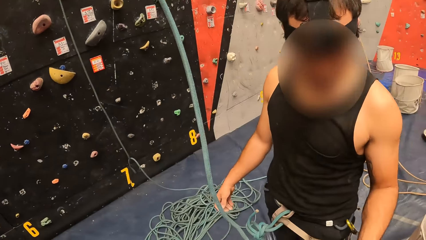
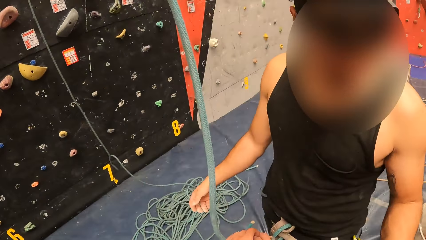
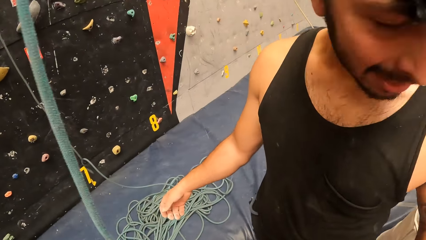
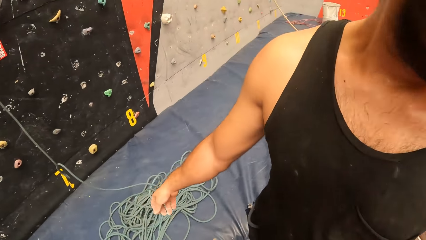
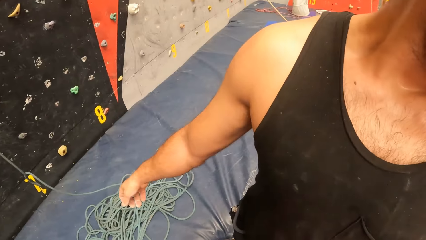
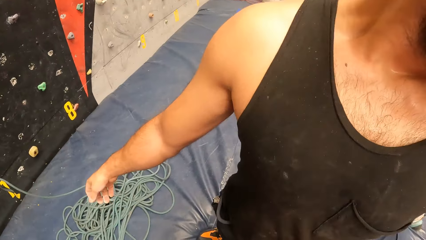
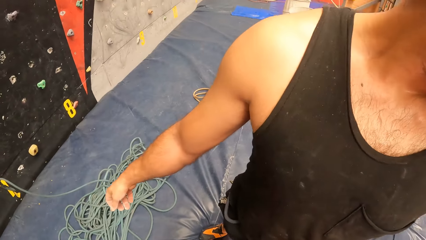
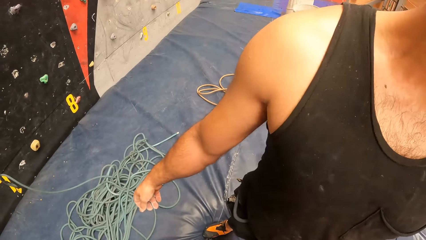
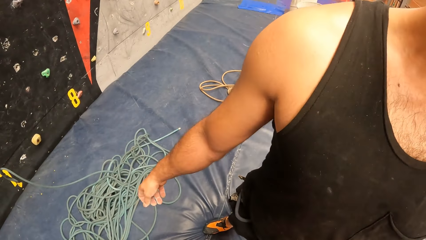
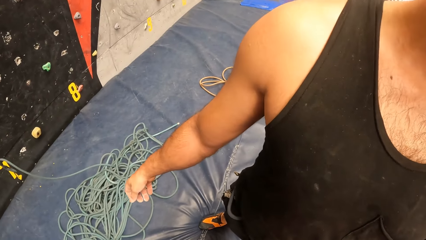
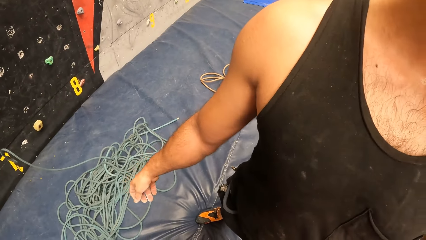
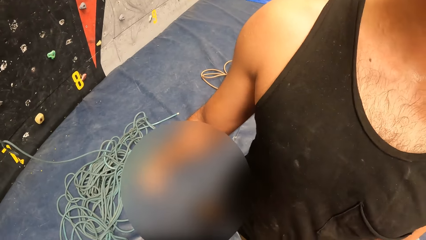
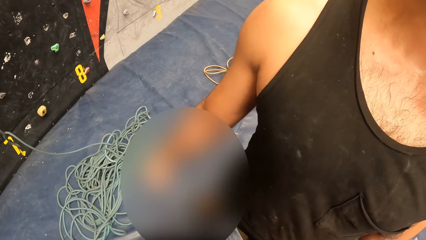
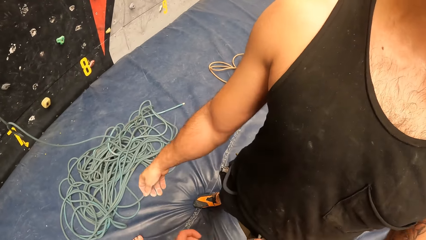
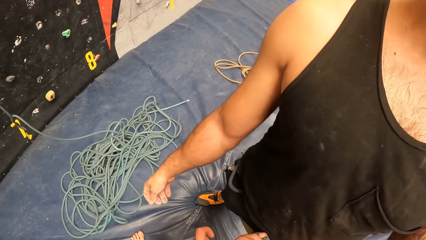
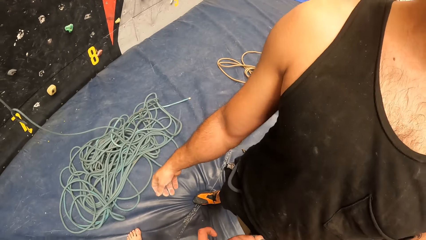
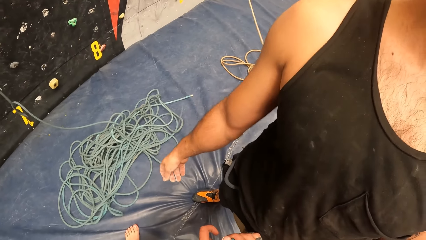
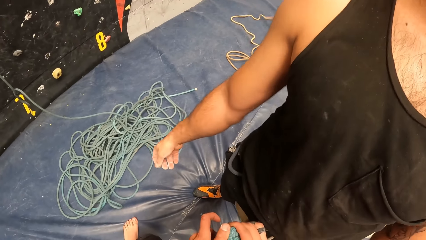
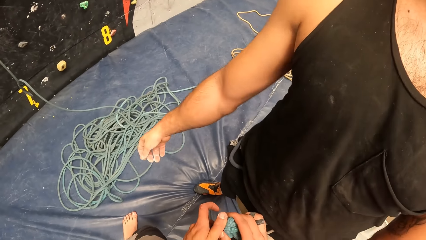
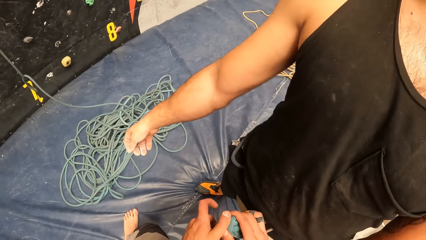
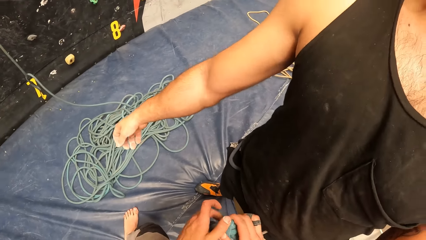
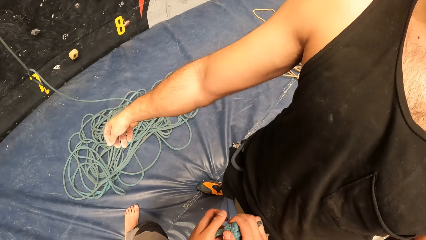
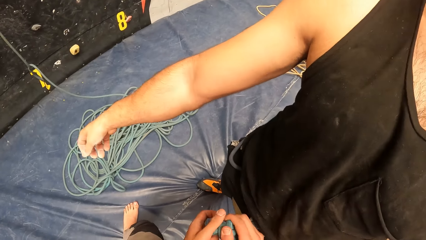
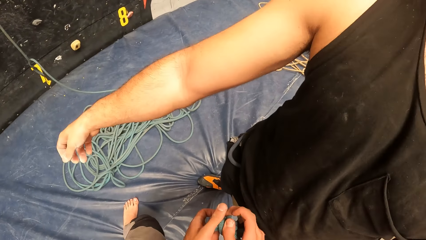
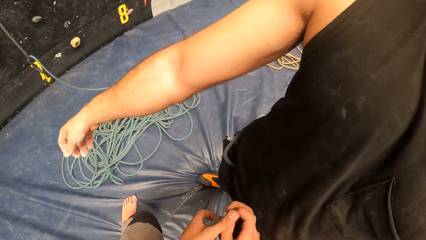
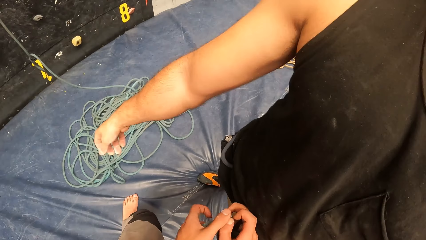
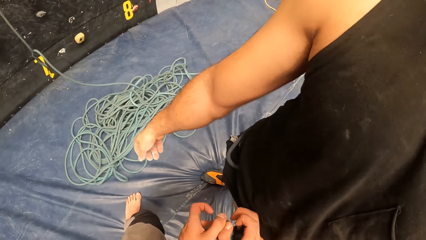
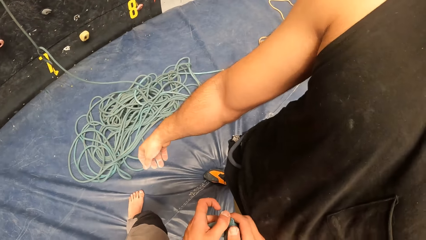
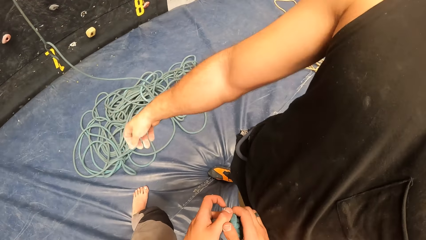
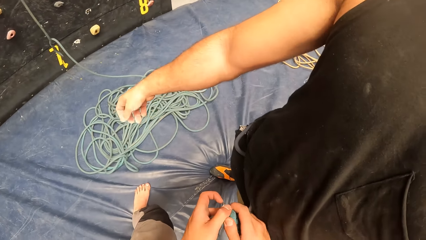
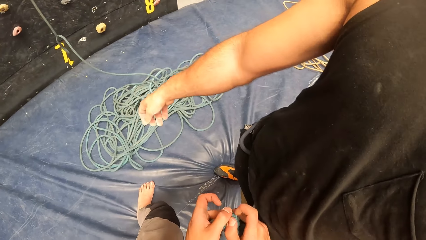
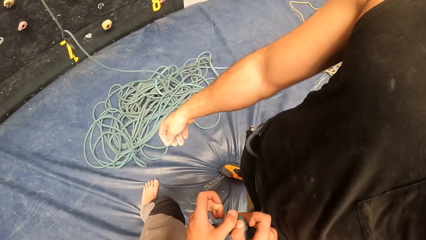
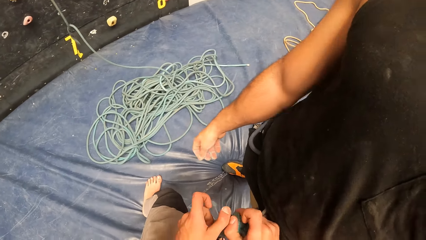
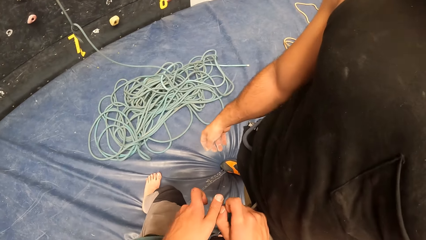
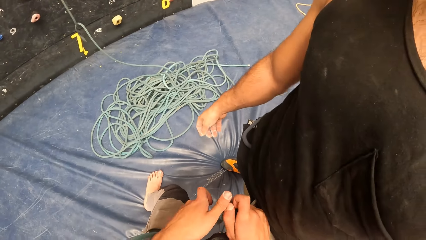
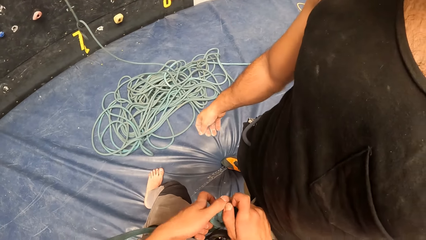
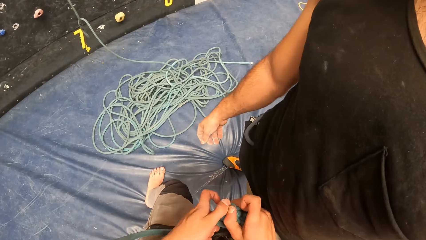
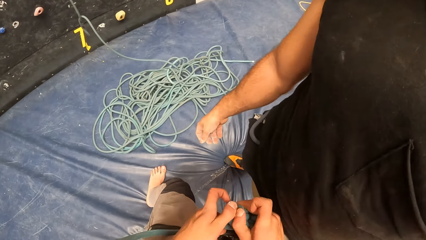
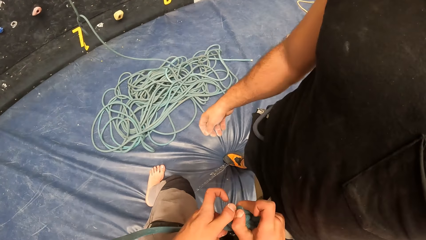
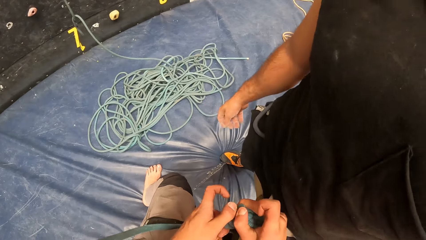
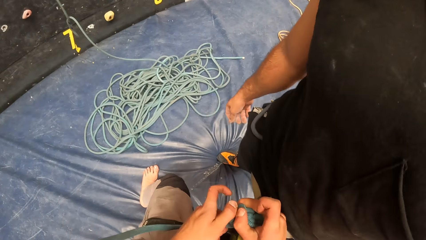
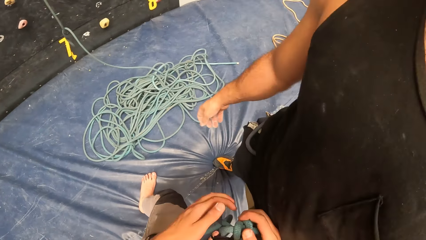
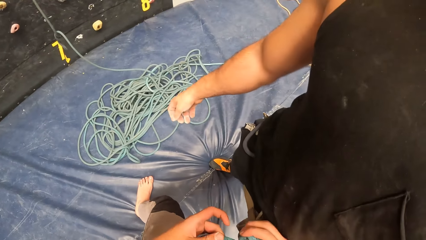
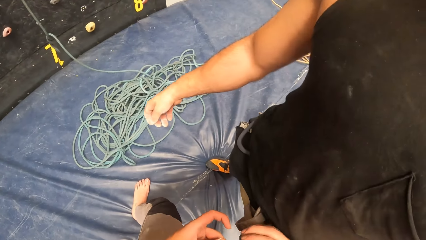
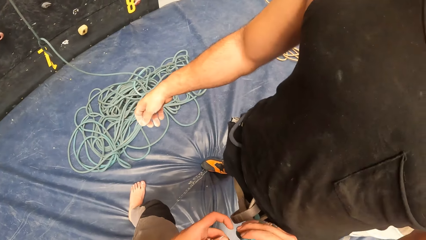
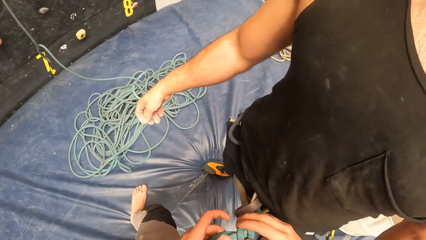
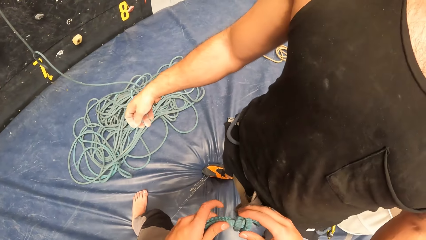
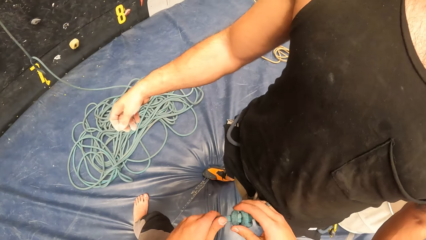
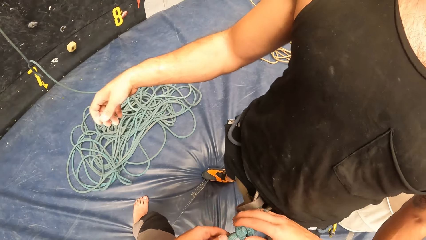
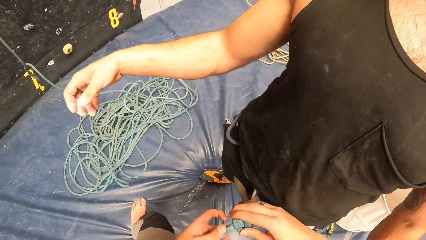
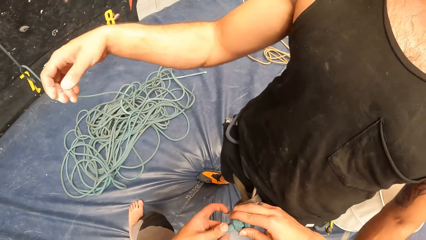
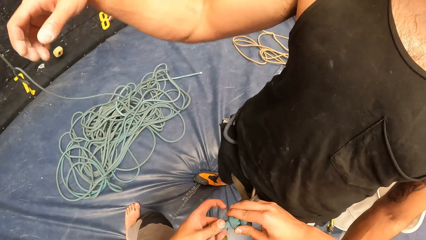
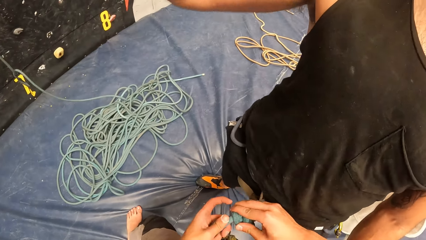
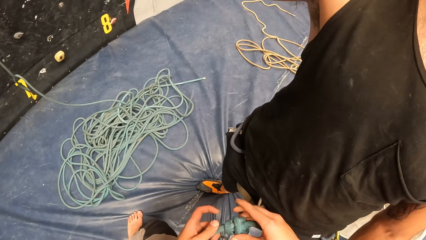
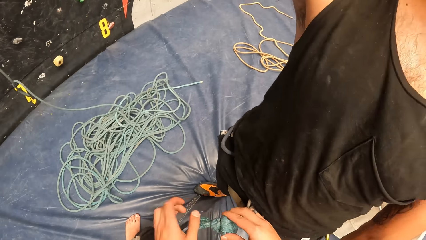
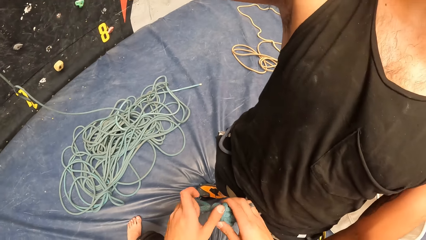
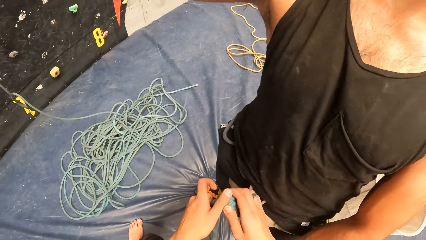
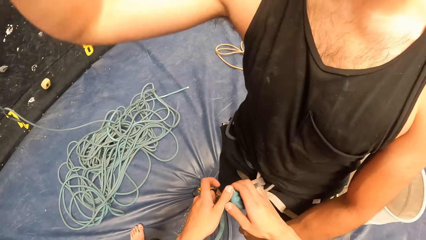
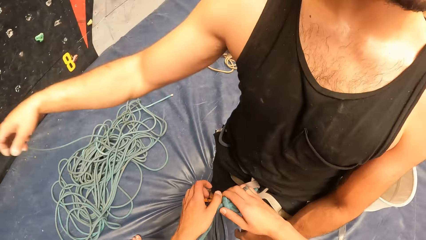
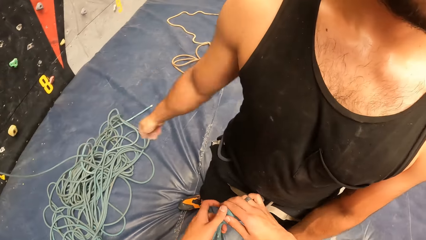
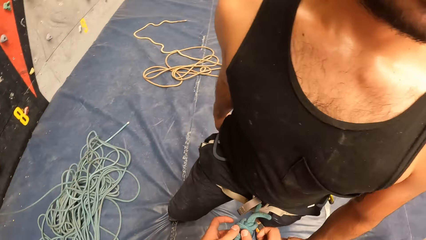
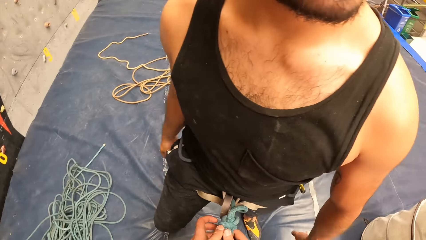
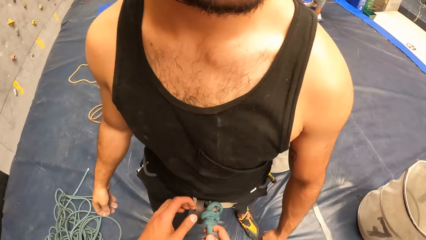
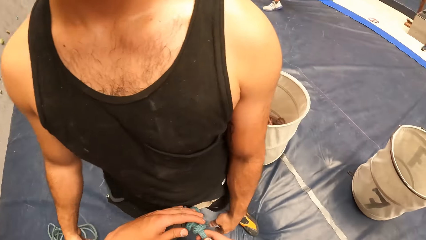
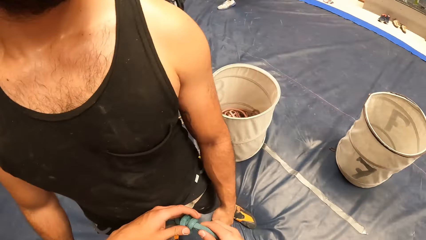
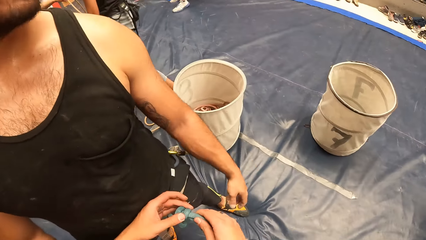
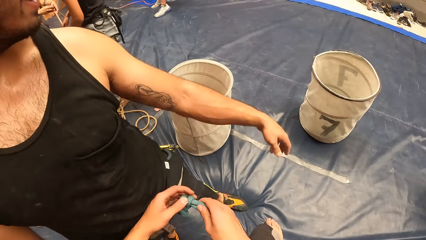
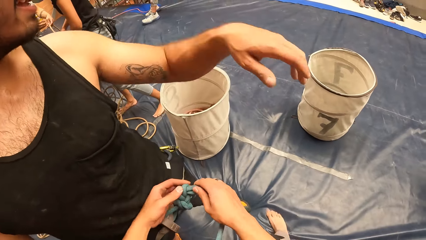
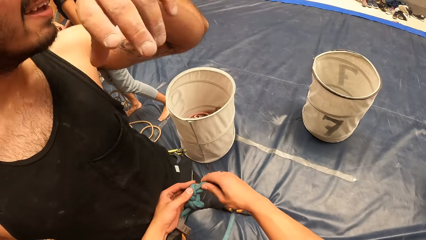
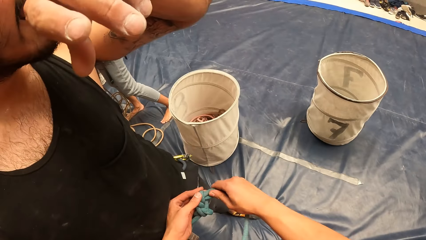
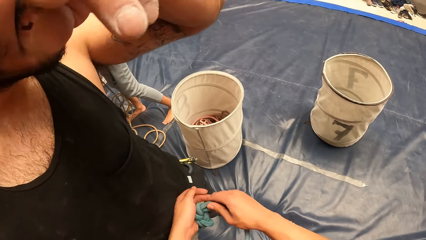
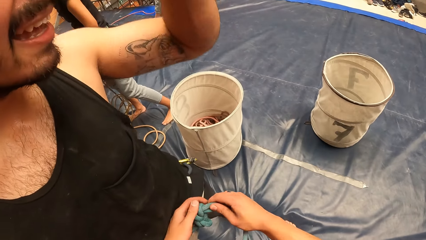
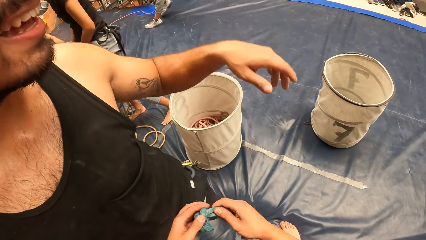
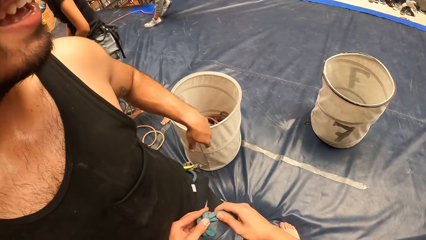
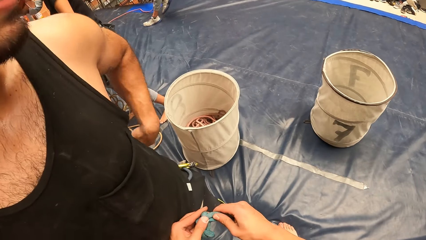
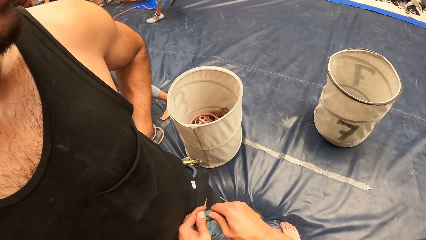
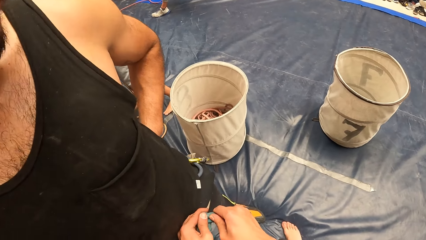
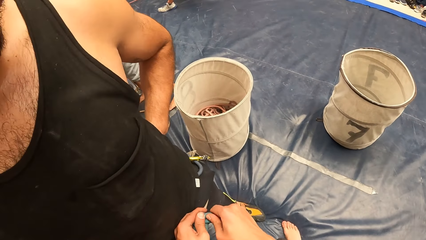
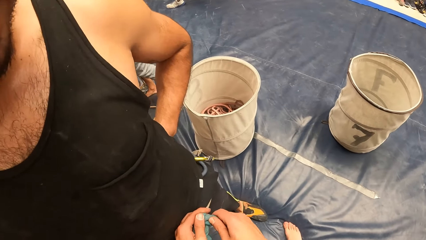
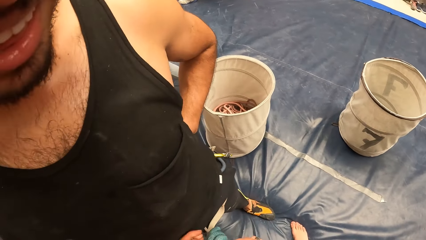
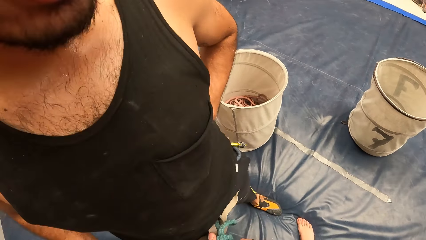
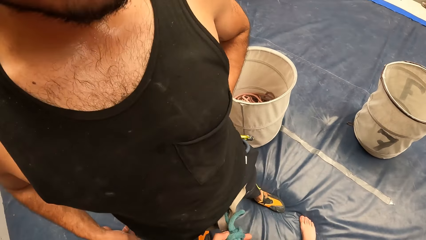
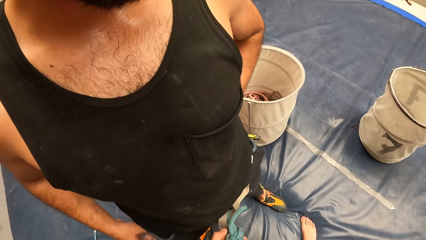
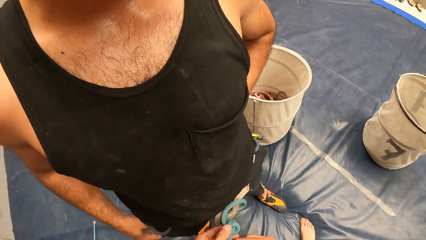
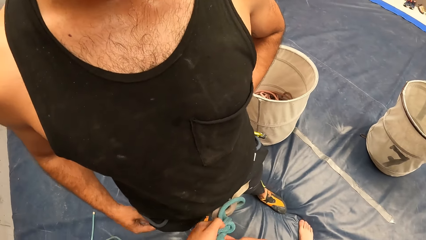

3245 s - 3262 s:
The camera wearer ties the rope on a man's waist. They adjust the rope. They tighten the rope at another man with both hands. They stare around. The other man lifts the left hand up and wipes the nose with the left hand. The camera wearer tightens the rope at the other man with both hands.
